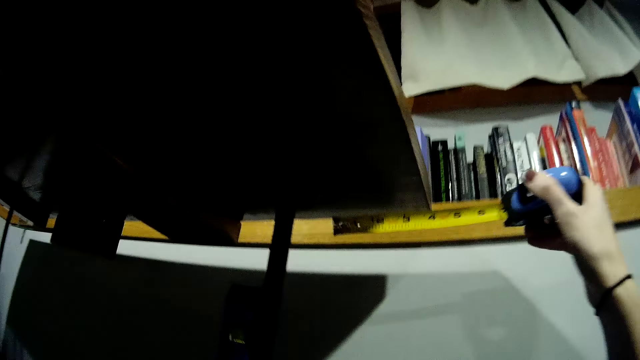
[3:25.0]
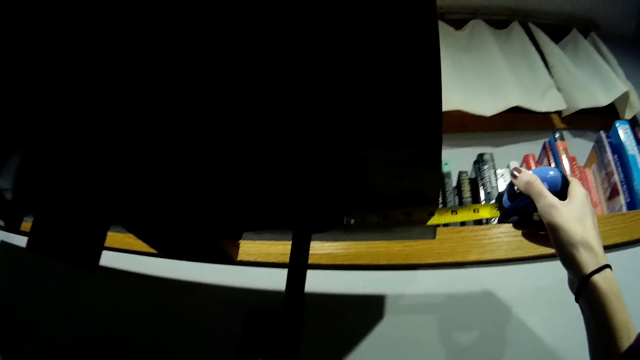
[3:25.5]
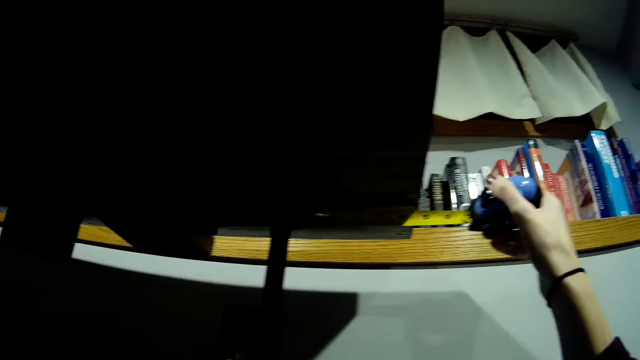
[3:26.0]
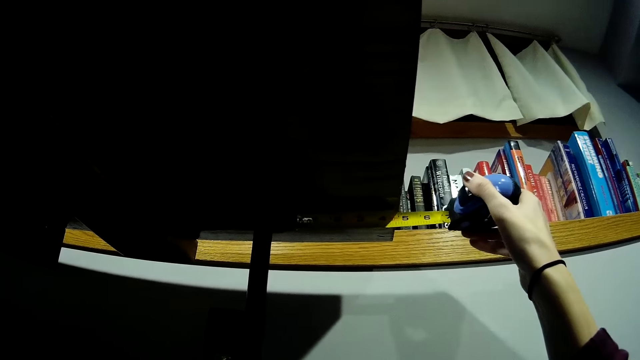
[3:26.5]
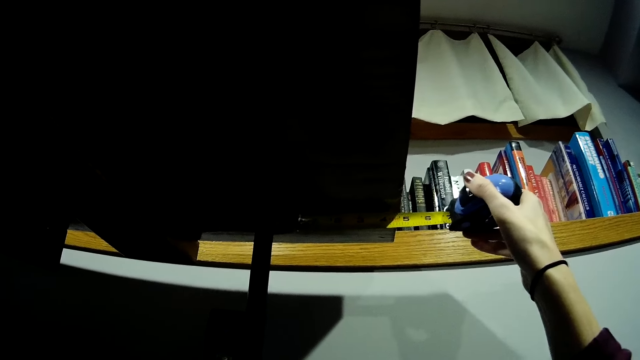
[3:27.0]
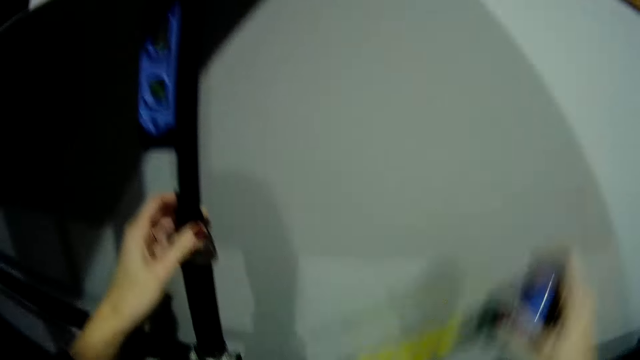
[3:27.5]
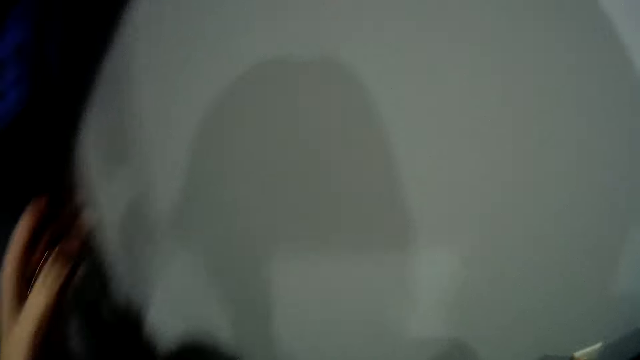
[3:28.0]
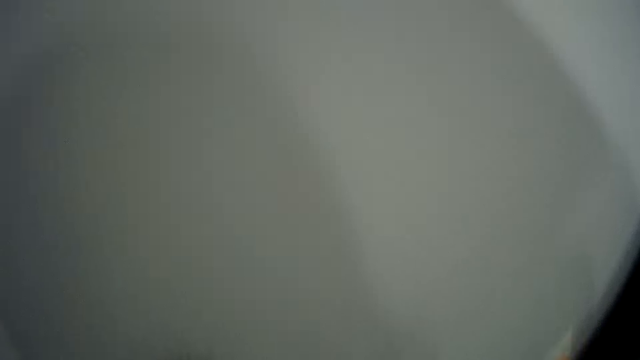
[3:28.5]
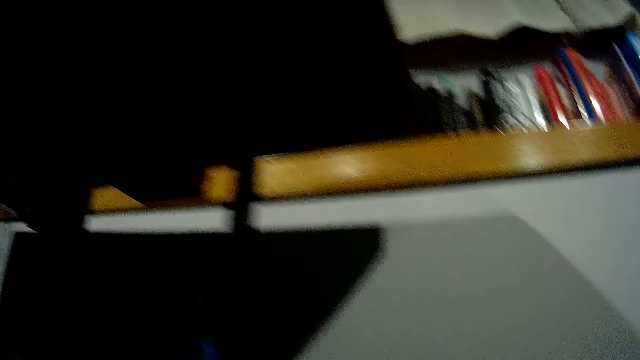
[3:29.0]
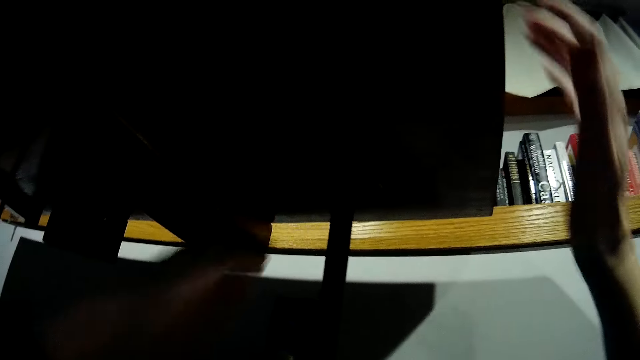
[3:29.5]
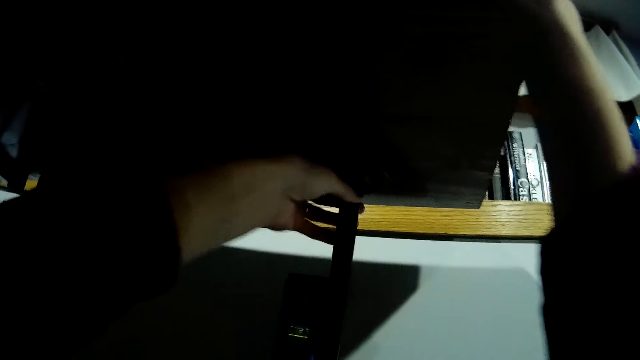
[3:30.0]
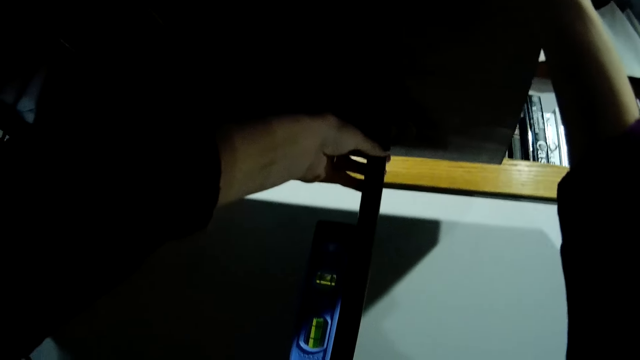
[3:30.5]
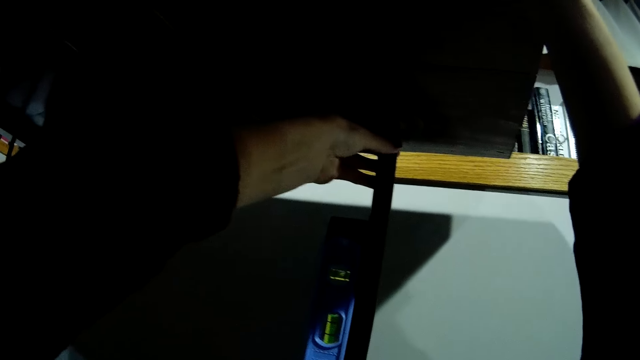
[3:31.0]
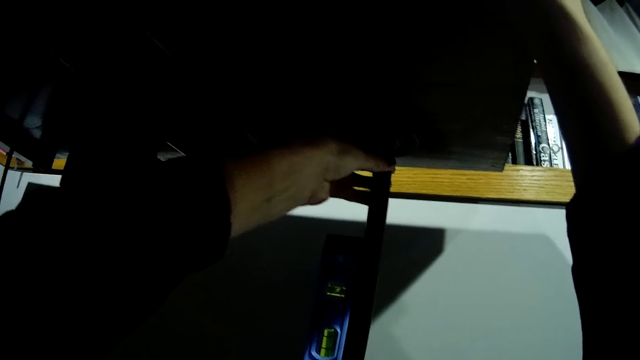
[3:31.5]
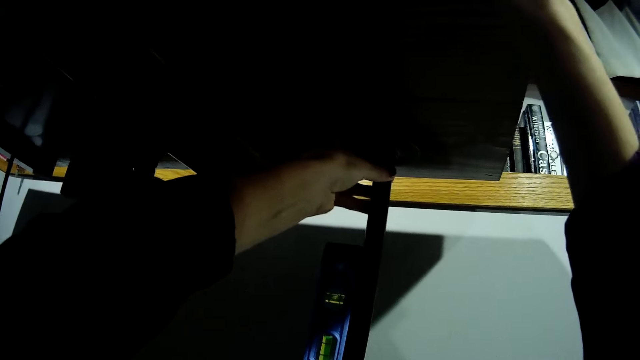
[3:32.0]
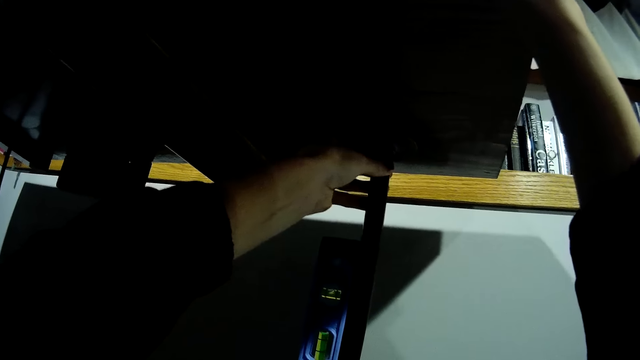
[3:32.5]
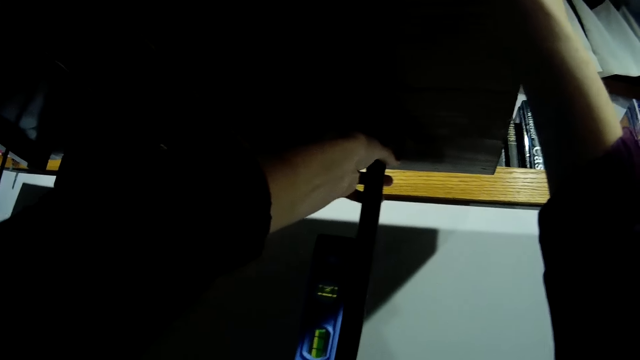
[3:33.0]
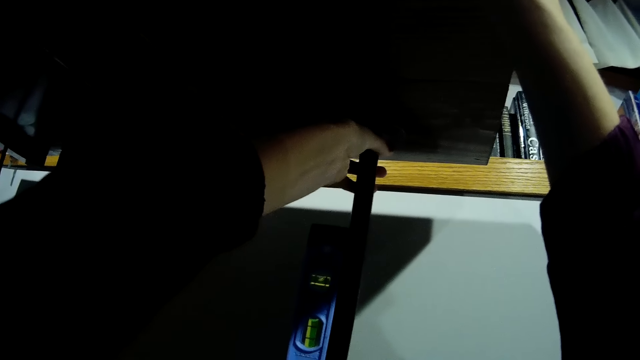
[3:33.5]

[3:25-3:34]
The camera wearer measures the table with the tape measure. She removes the tape measure from the table. She drops the tape measure on the floor. She holds the stand table with her left hand. She adjusts the table with both hands. She moves the stand table with her hands.

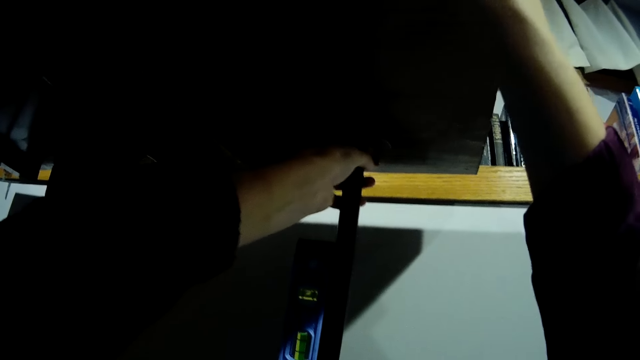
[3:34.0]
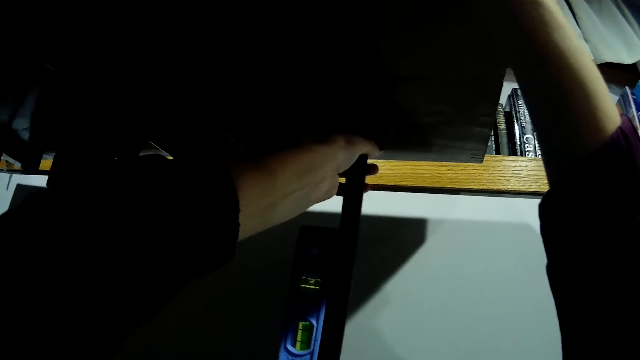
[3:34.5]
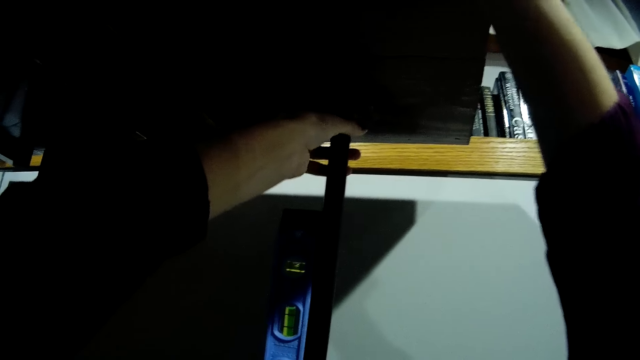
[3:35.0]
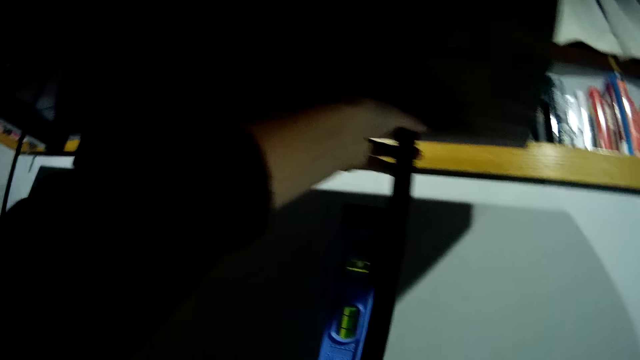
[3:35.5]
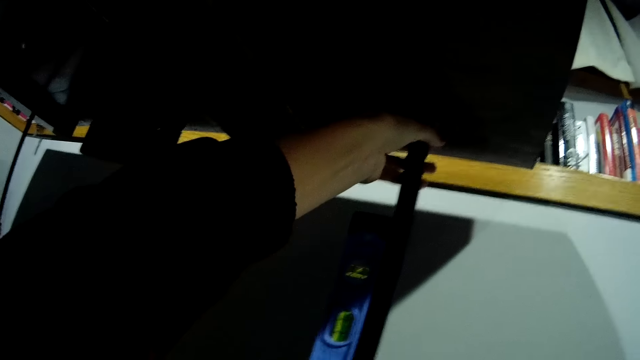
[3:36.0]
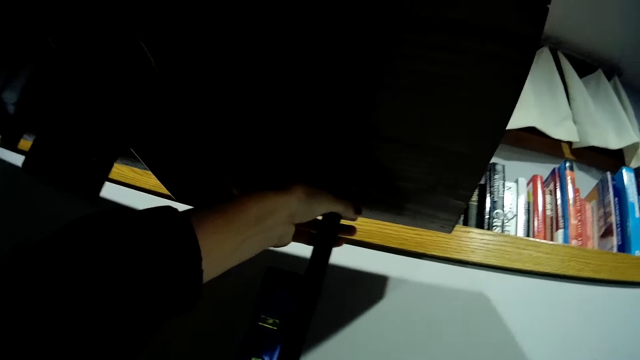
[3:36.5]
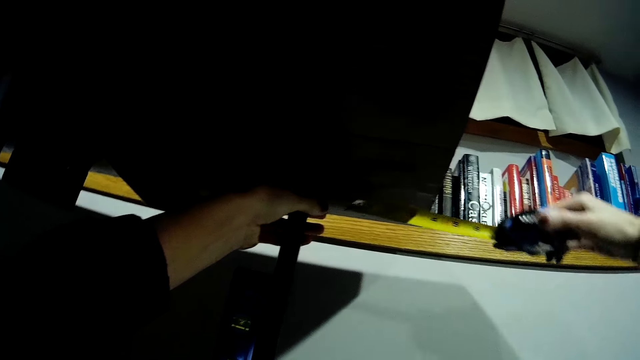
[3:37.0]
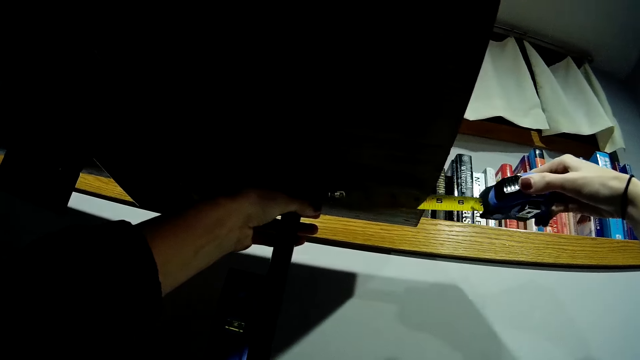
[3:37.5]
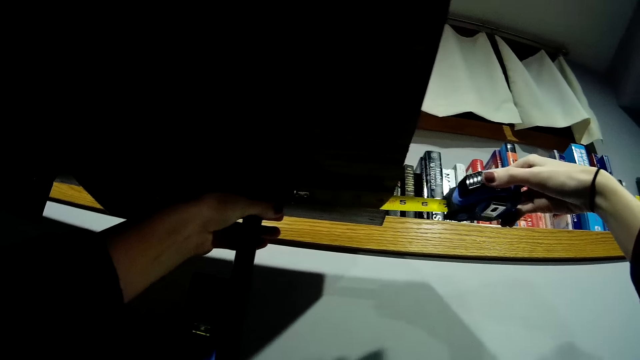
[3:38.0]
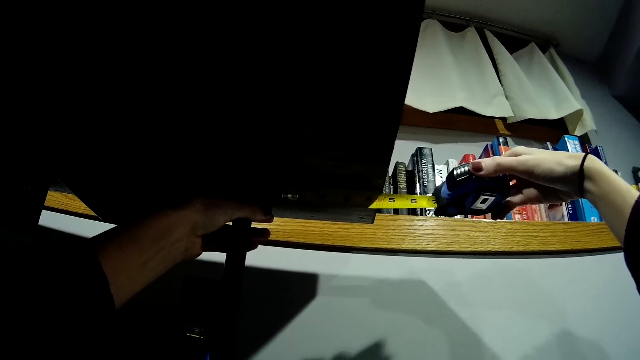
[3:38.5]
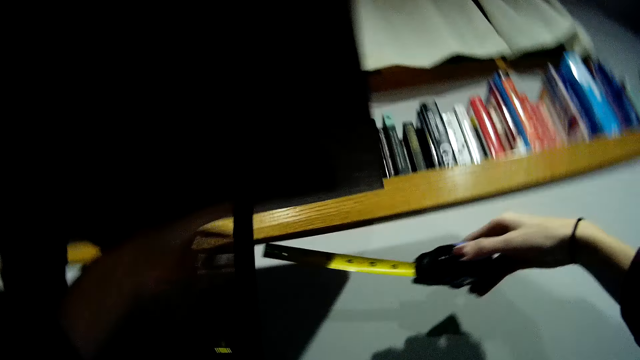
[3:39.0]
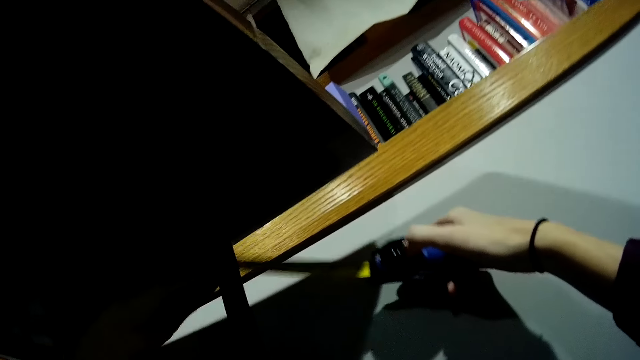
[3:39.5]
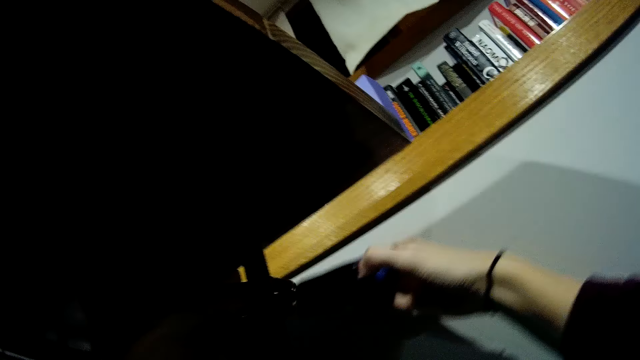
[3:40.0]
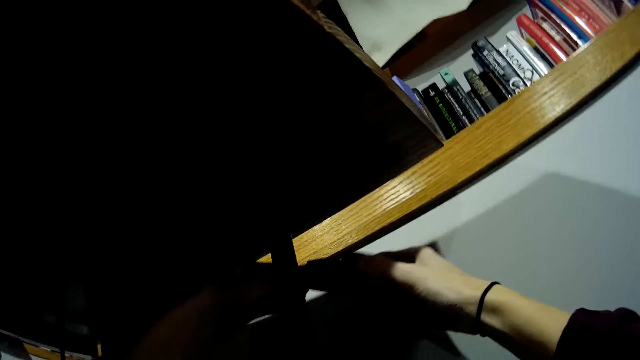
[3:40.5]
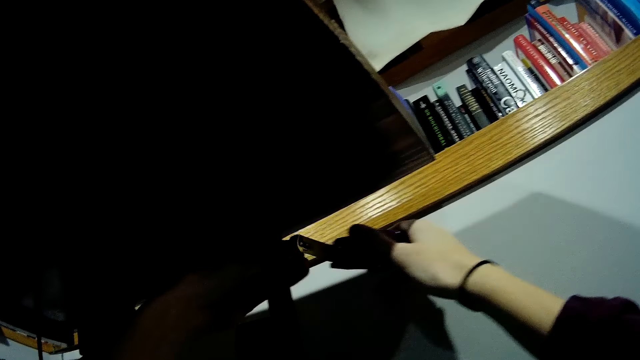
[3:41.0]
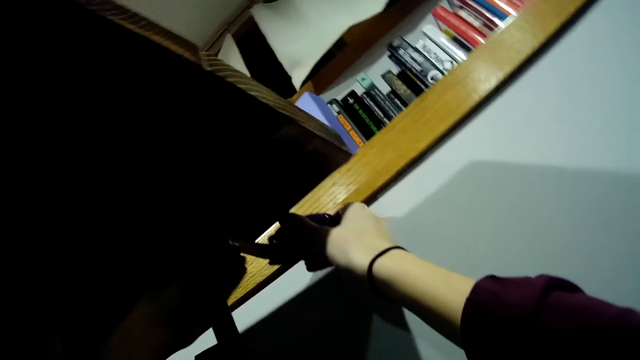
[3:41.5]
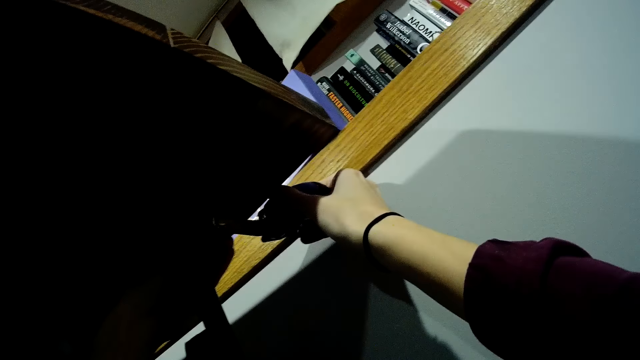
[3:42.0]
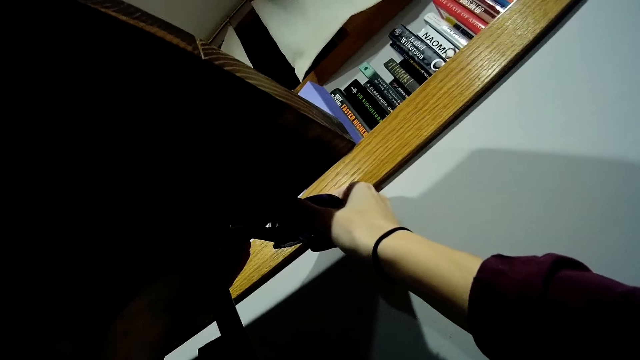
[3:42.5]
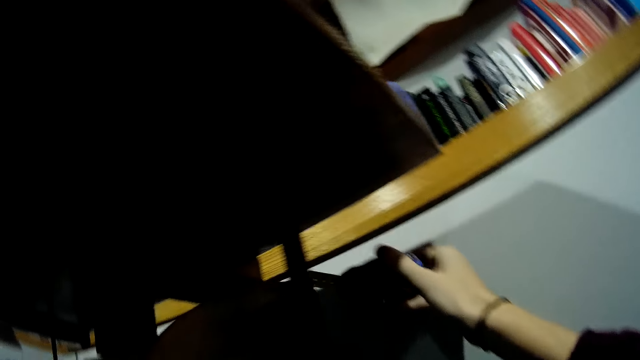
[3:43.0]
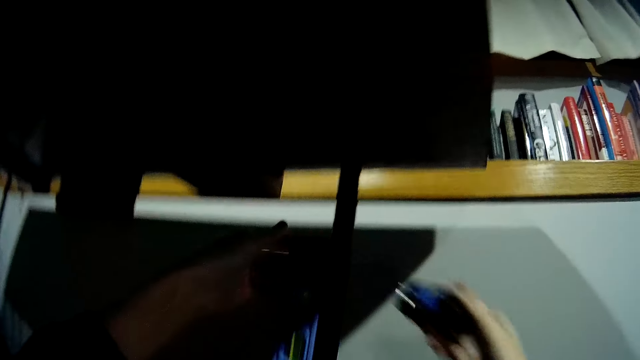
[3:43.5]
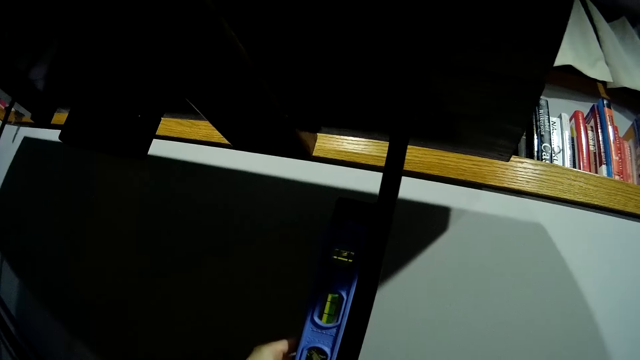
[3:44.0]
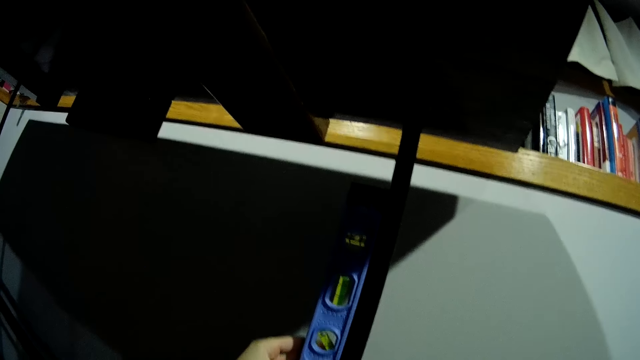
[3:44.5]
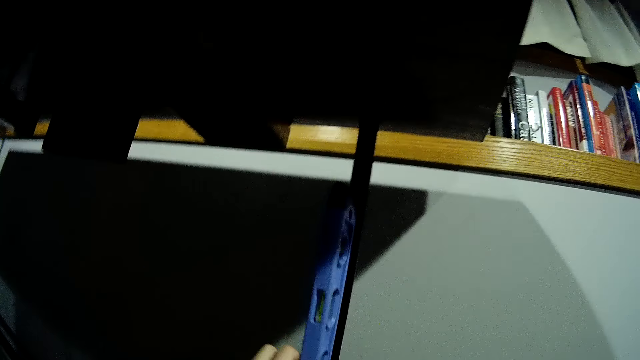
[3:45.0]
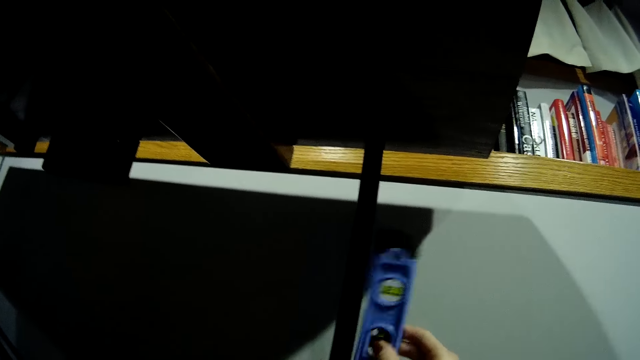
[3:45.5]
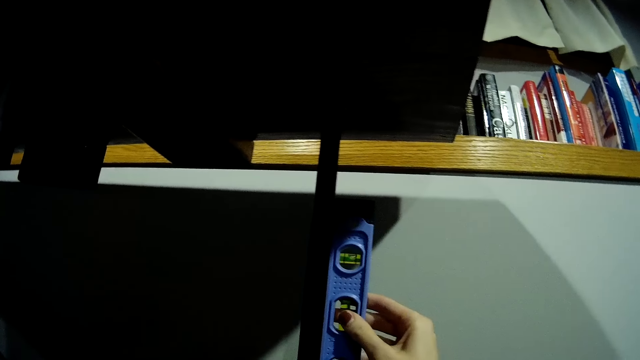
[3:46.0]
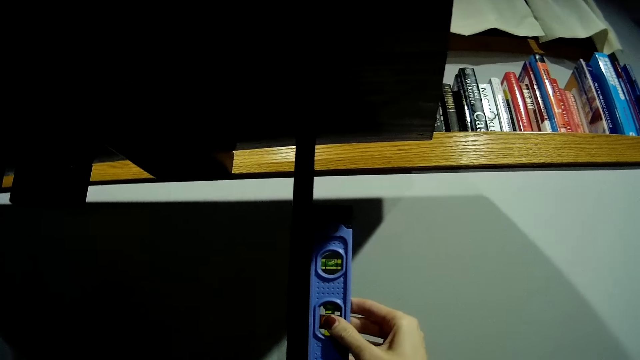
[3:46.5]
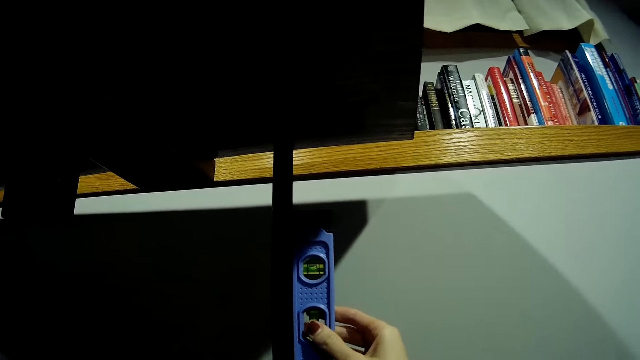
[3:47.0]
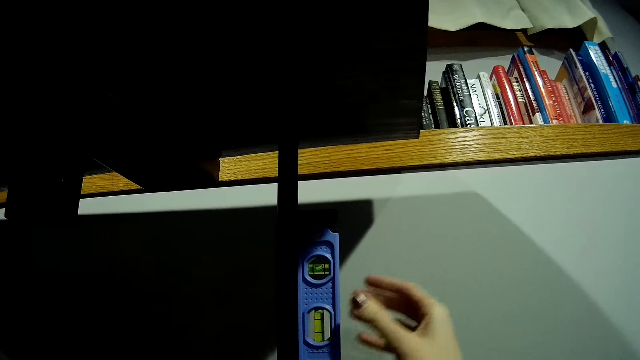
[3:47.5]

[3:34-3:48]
The camera wearer removes her right hand from the table. She picks up the tape measure from the floor. She measures the table with the tape measure. She holds the tape measure with her hands. She removes the tape measure from the table. She drops the tape measure on the floor. She adjusts the spirit level on the table stand. She puts the water level on the stand table.
